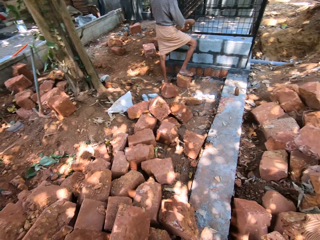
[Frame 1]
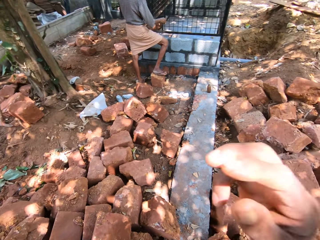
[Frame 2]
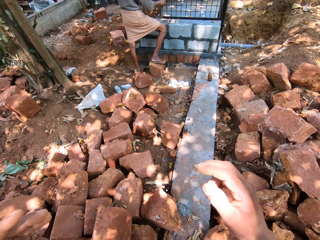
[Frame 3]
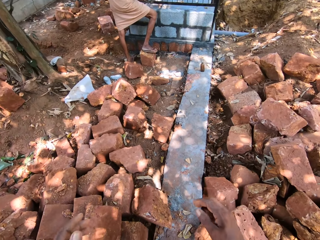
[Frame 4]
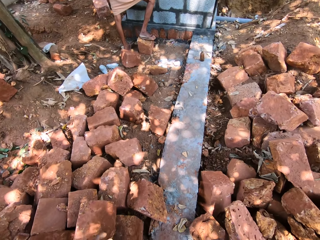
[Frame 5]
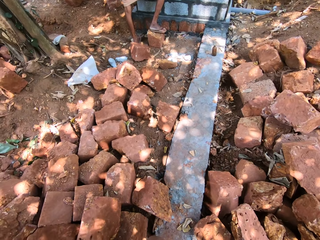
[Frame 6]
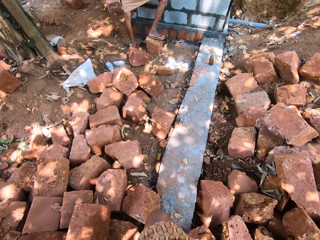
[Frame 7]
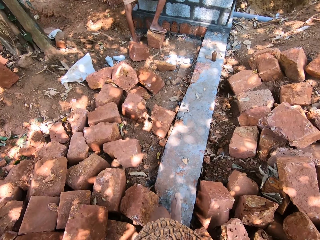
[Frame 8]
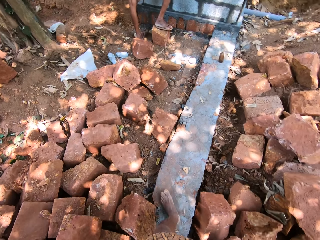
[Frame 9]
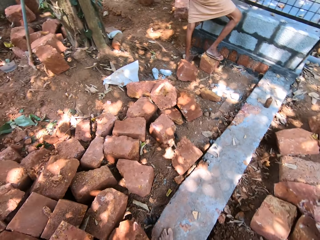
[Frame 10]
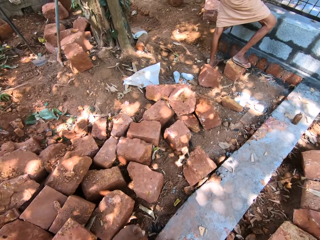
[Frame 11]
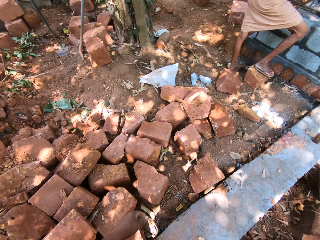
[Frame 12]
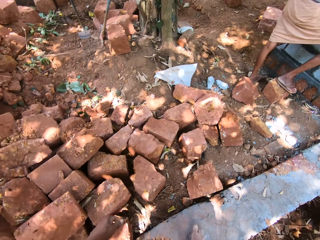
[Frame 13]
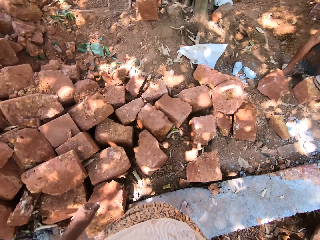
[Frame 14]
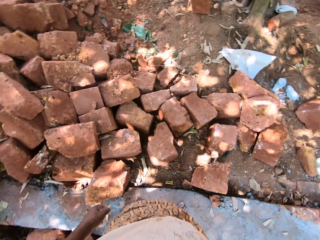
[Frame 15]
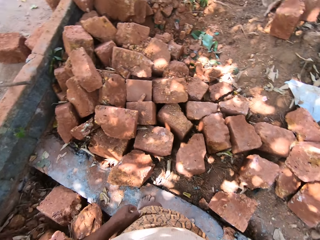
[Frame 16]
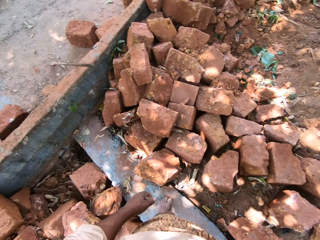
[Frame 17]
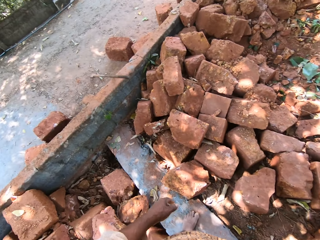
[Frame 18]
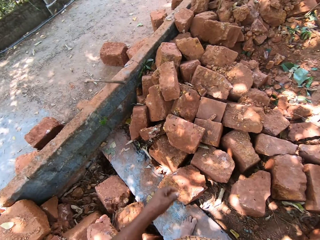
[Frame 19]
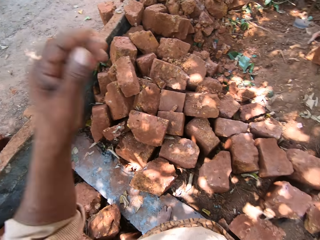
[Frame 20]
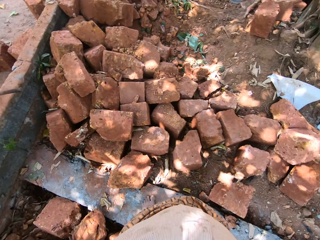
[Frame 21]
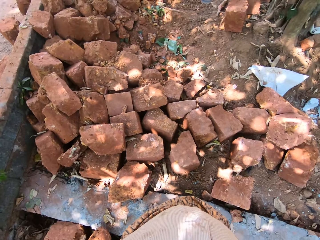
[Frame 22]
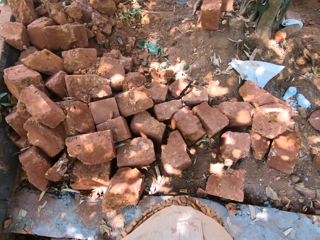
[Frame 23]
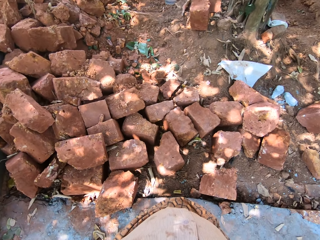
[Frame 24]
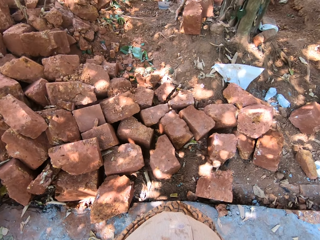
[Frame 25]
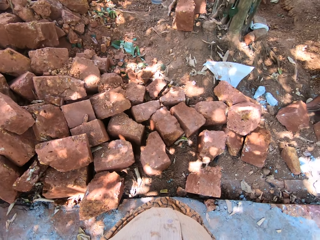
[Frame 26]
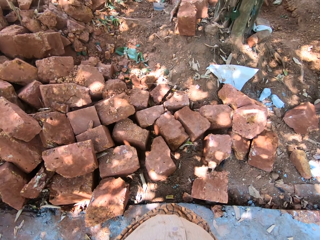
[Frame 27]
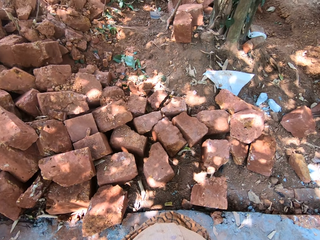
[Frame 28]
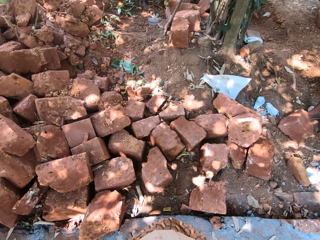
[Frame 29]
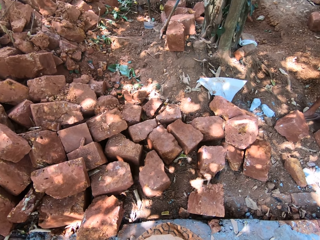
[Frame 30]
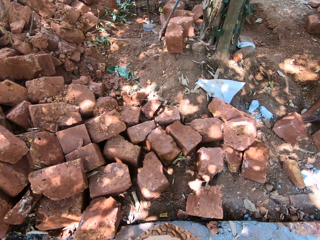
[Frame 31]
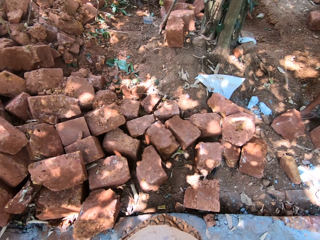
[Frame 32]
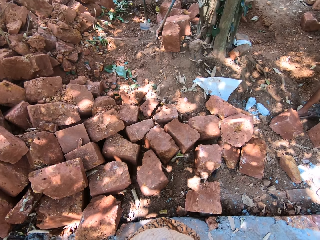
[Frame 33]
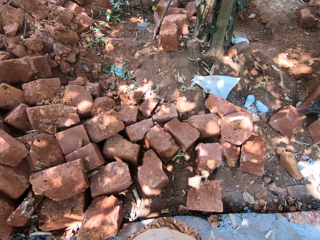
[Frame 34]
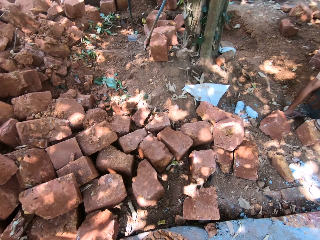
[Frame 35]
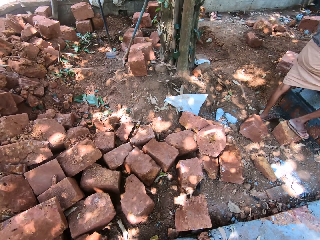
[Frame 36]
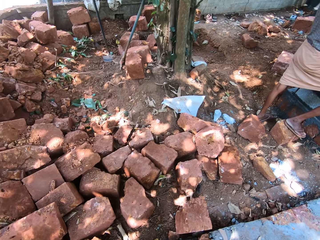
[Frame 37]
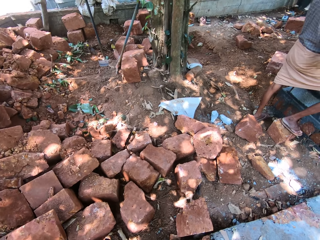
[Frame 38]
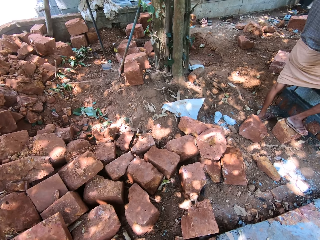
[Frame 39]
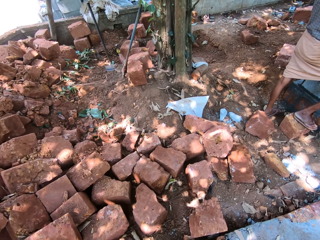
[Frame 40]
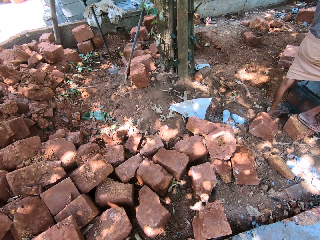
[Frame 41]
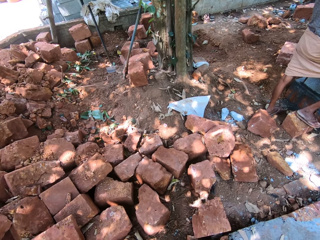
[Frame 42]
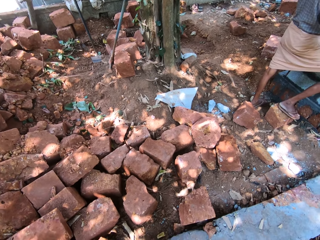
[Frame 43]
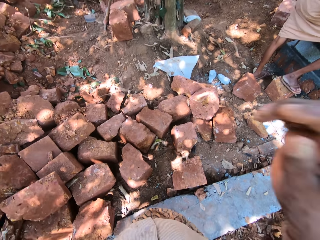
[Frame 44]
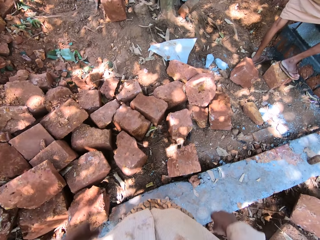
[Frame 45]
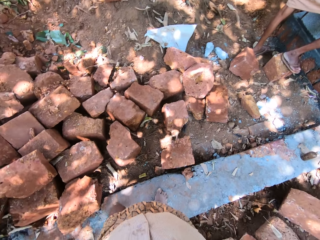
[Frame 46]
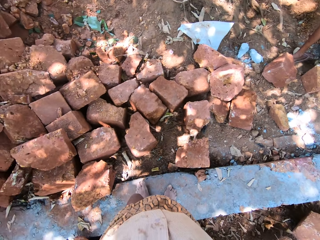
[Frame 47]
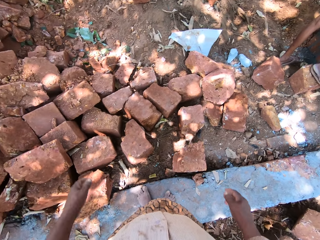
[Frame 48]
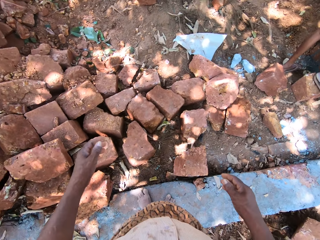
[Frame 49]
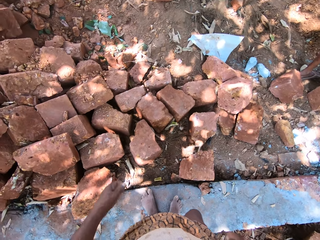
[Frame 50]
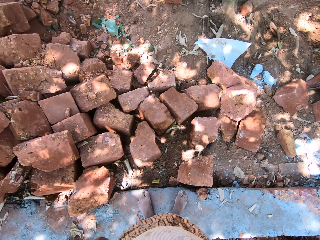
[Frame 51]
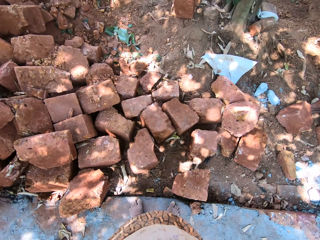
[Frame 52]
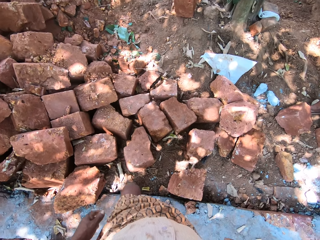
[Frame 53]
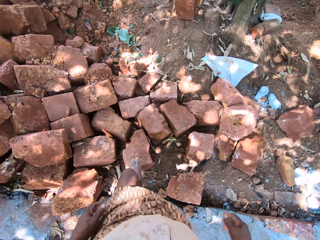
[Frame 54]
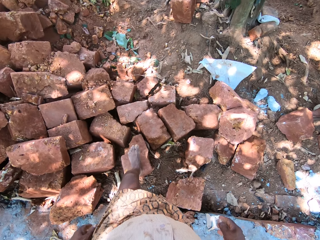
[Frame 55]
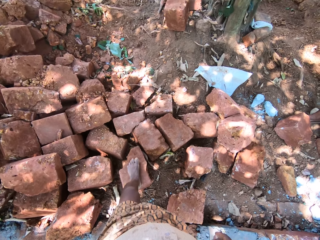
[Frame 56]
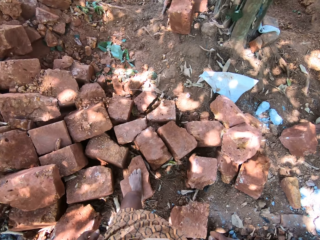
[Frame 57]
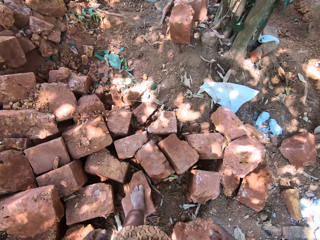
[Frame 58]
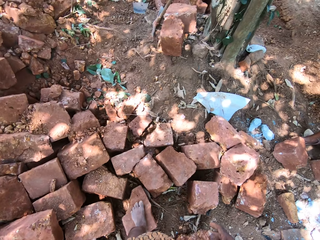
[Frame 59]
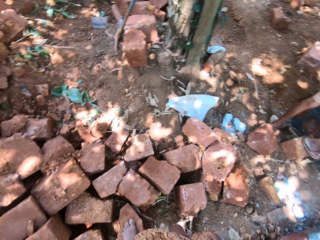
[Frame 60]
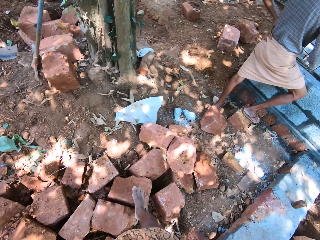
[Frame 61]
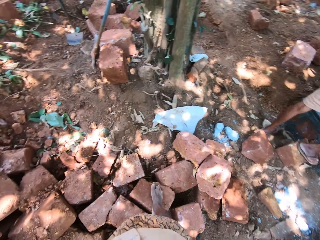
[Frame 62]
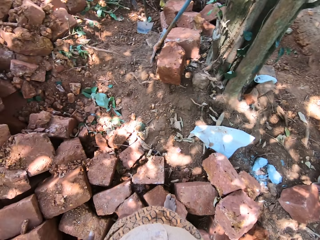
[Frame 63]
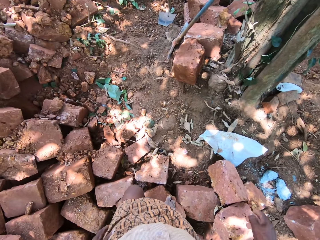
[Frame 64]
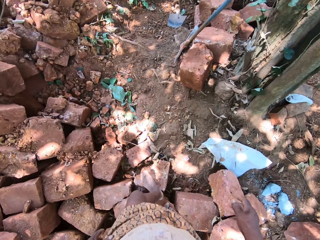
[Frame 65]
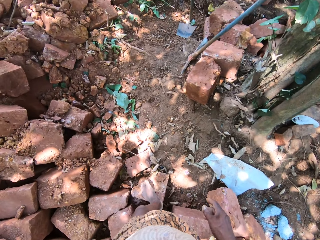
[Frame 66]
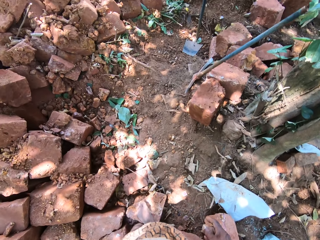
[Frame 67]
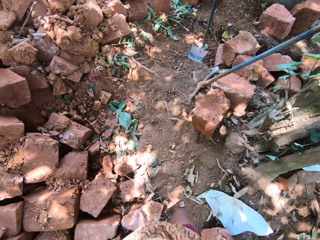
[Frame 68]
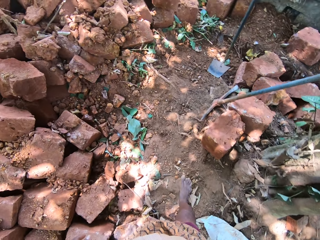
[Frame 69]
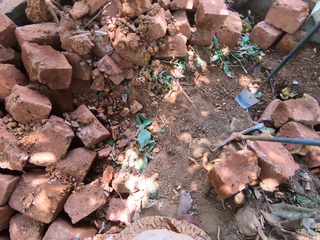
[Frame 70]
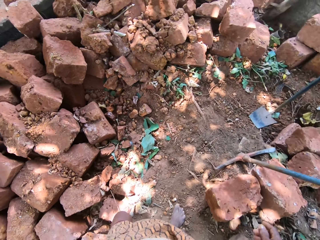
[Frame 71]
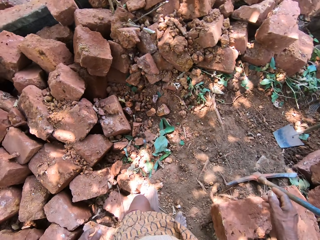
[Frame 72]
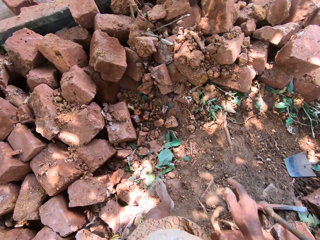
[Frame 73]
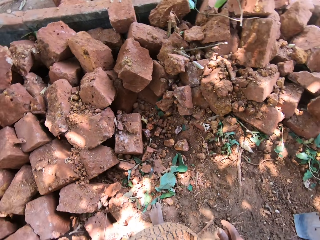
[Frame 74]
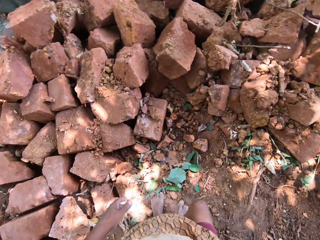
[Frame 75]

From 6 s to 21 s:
The camera wearer makes steps. They adjust a camera. They walk on bricks.

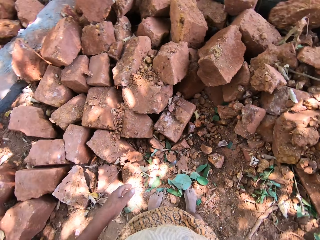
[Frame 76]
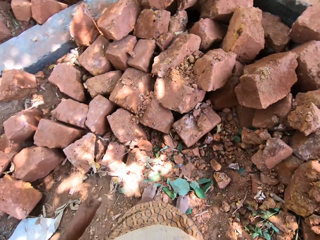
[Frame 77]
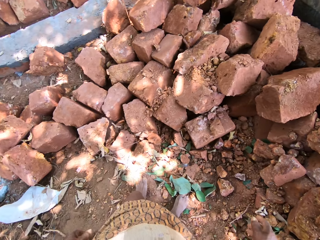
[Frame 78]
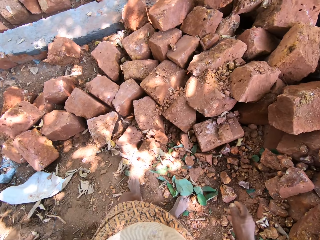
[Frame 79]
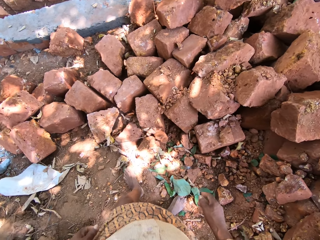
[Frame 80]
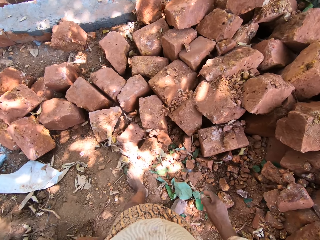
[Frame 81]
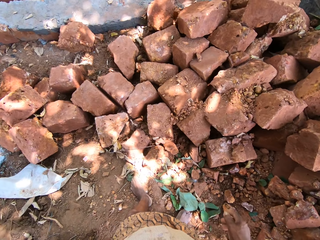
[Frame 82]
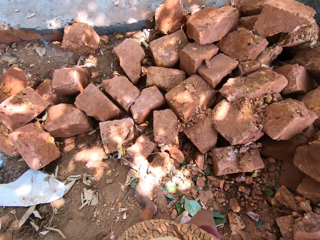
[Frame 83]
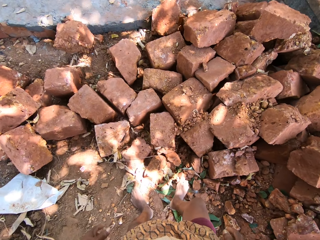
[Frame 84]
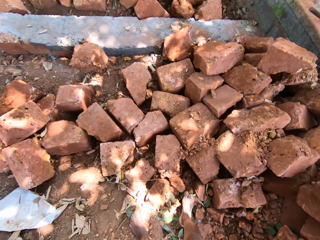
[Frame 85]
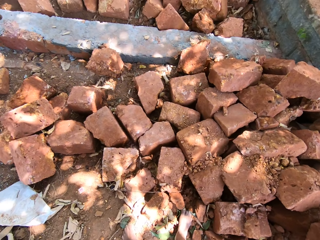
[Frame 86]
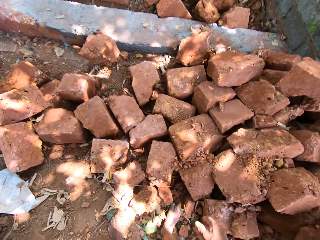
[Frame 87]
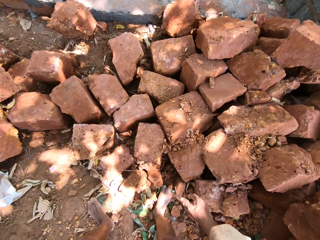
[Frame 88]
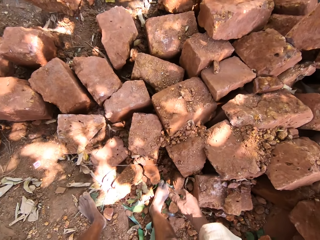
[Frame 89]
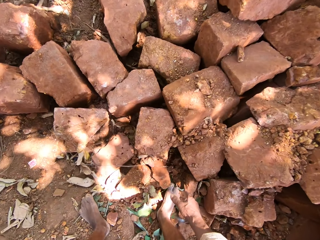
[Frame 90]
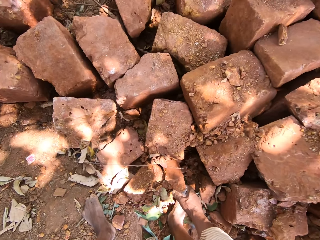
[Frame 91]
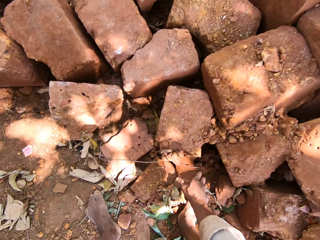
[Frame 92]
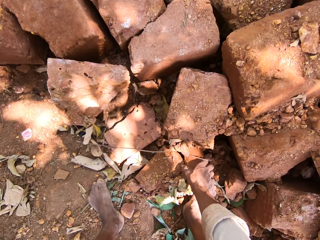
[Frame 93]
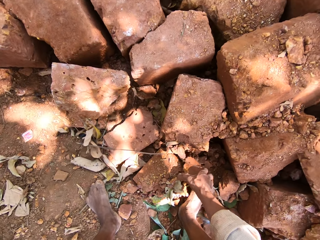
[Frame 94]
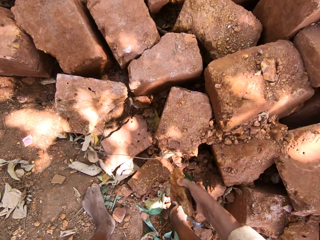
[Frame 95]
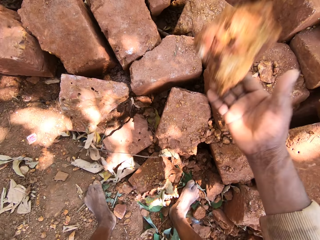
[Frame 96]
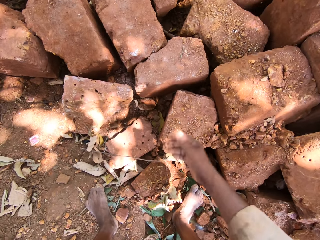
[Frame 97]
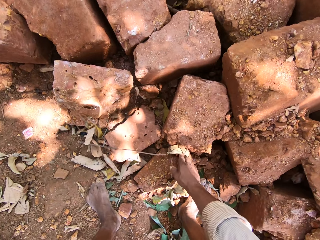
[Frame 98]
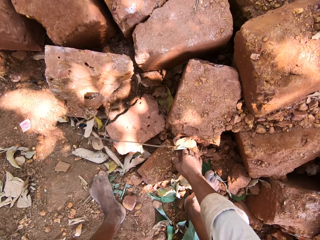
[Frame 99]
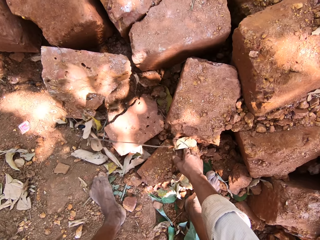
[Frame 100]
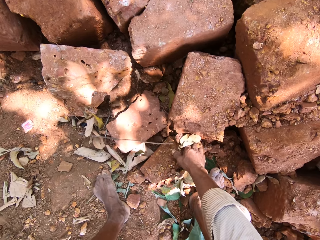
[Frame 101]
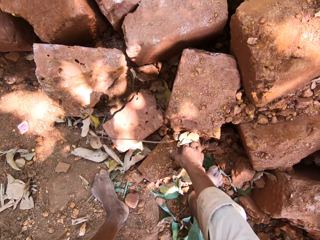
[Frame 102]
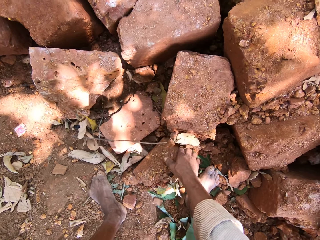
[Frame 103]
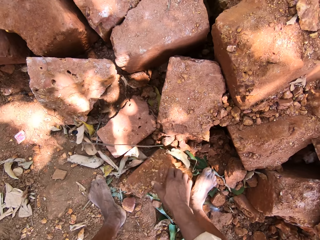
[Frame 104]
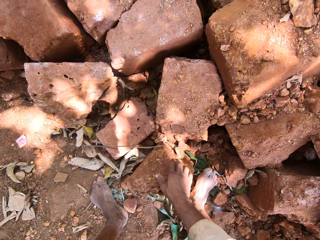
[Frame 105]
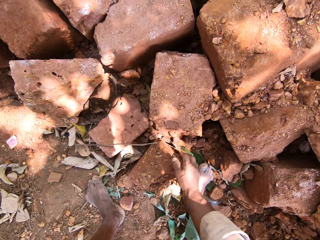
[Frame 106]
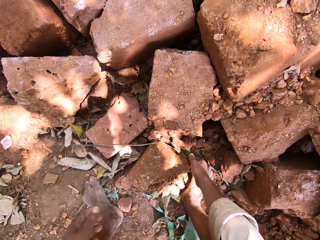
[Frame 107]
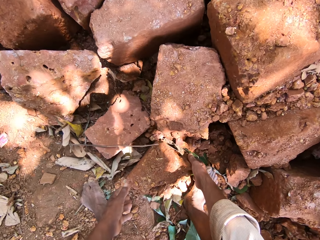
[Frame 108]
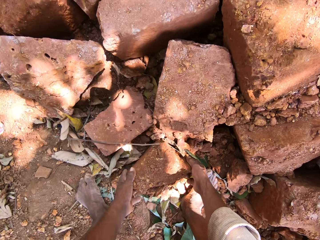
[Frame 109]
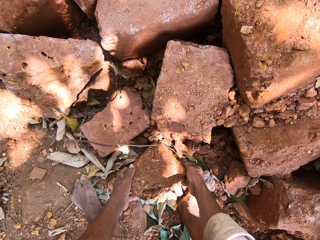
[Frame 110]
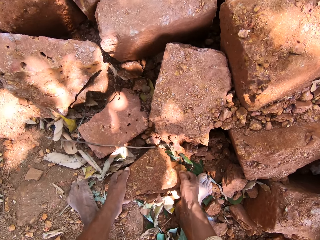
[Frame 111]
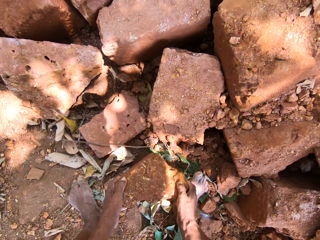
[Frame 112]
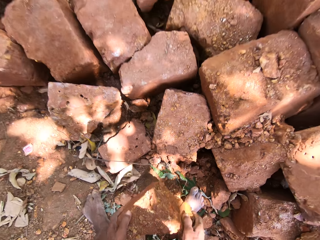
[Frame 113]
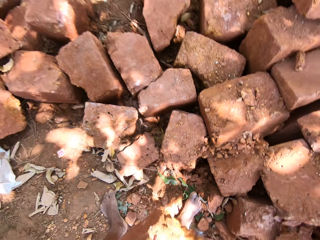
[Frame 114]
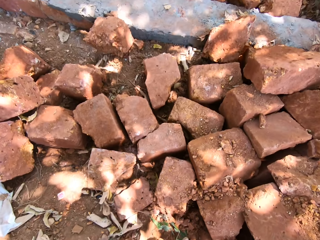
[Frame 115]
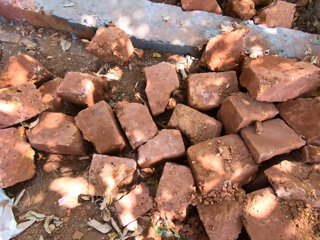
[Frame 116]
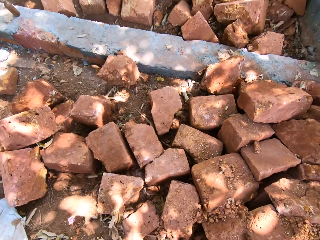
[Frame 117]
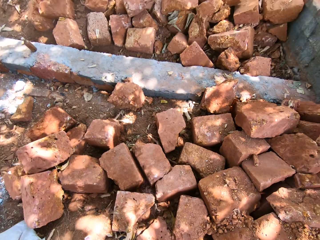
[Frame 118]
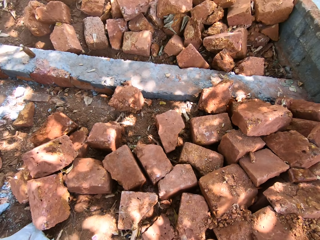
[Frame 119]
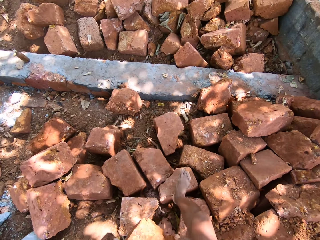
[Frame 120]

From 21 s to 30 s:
The camera wearer picks a stone from the ground with his right hand. He throws the stone on the floor with his right hand. He picks a stone from the ground with both hands.
